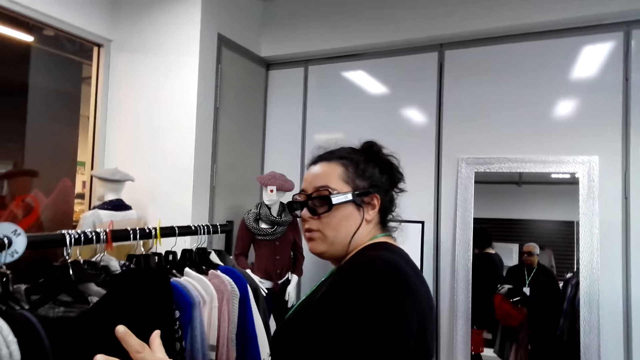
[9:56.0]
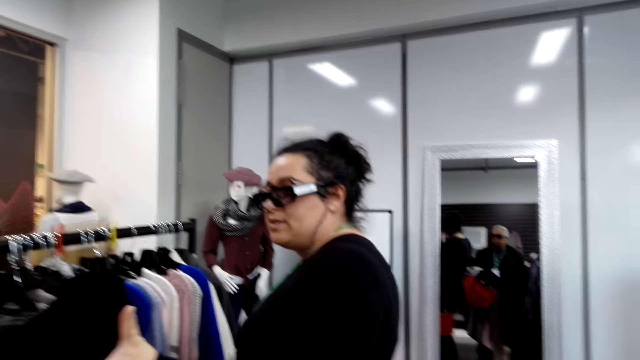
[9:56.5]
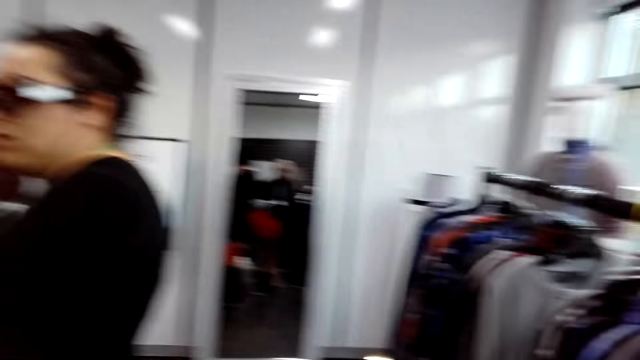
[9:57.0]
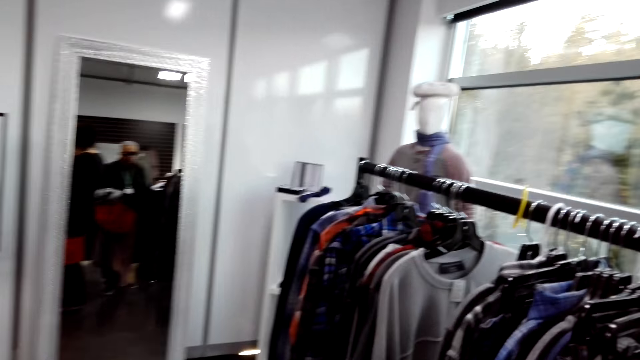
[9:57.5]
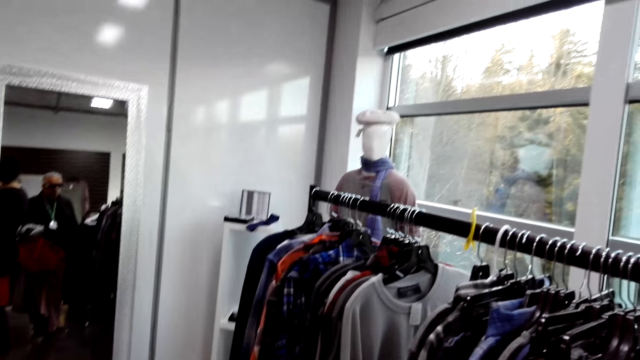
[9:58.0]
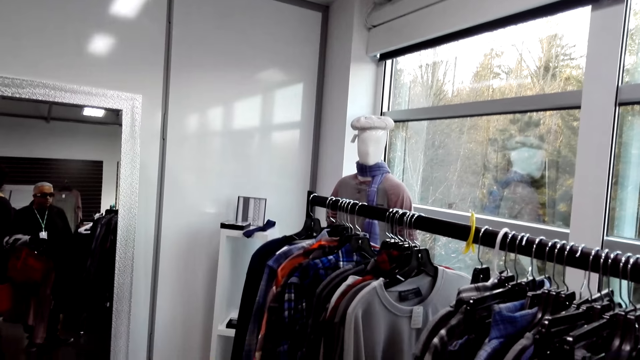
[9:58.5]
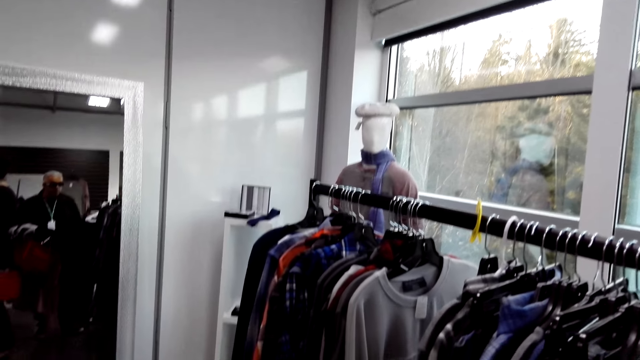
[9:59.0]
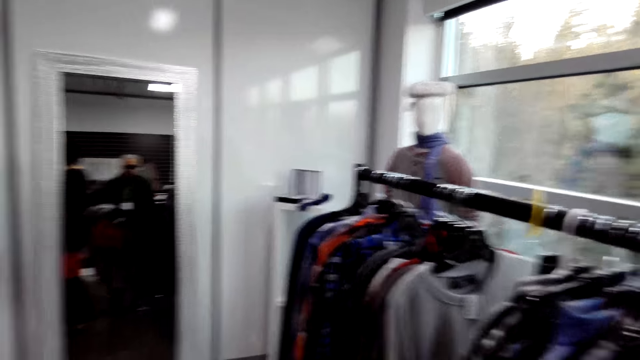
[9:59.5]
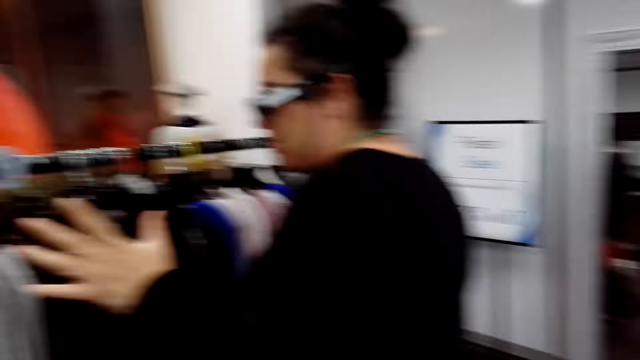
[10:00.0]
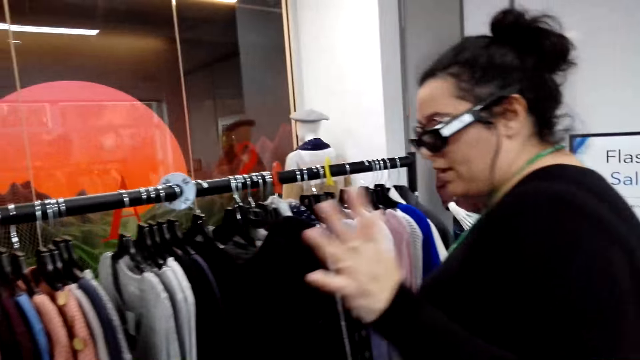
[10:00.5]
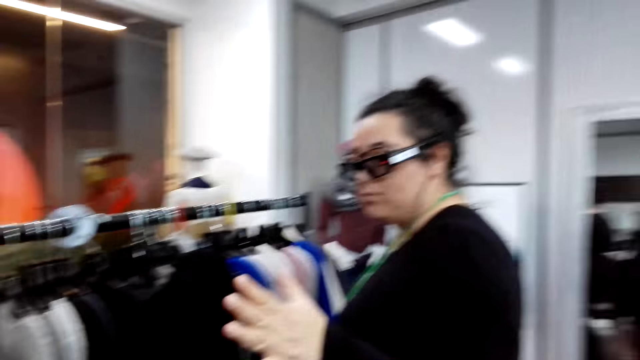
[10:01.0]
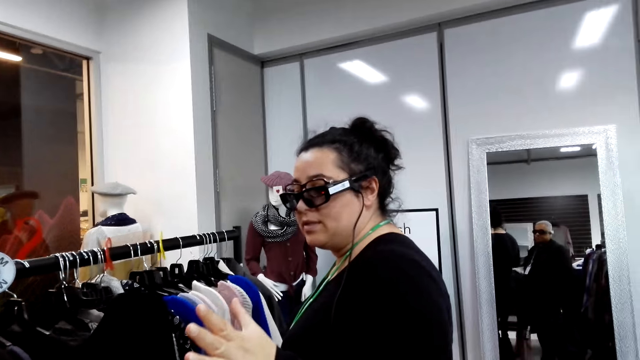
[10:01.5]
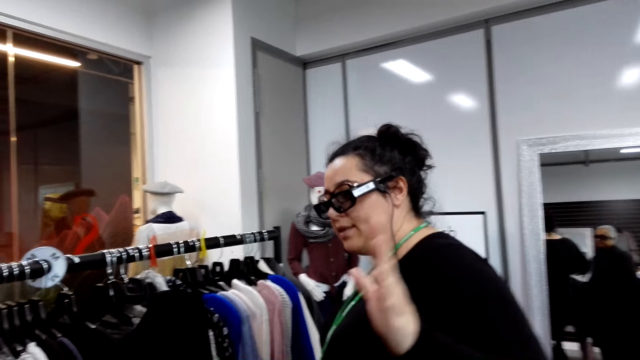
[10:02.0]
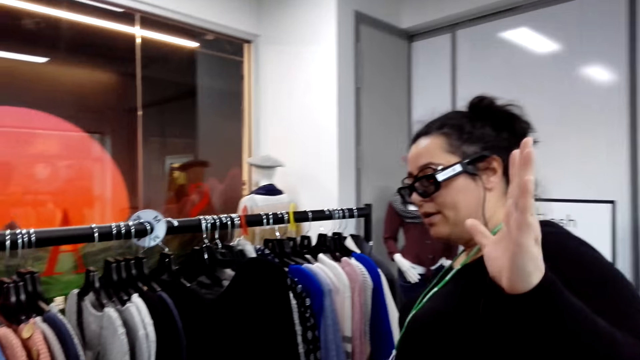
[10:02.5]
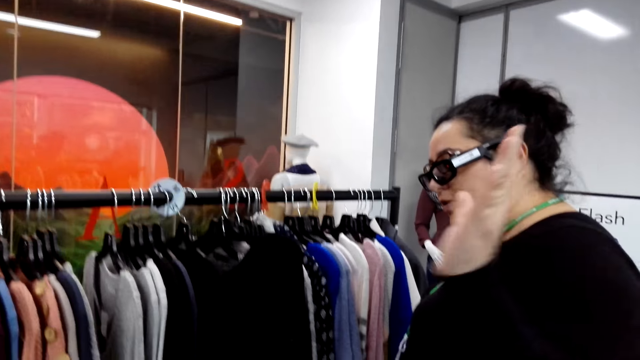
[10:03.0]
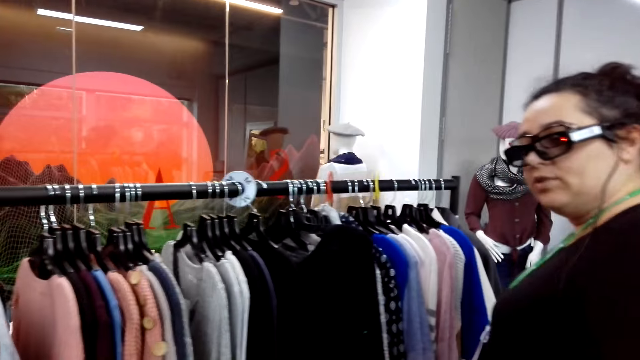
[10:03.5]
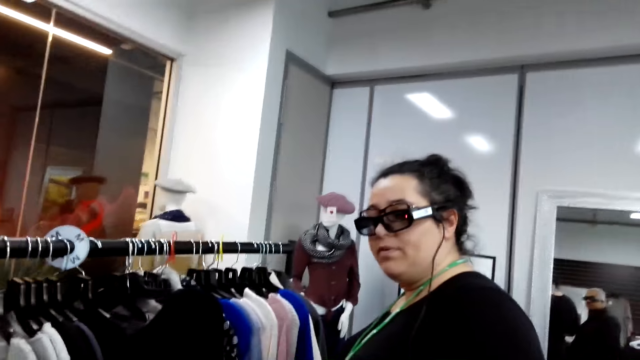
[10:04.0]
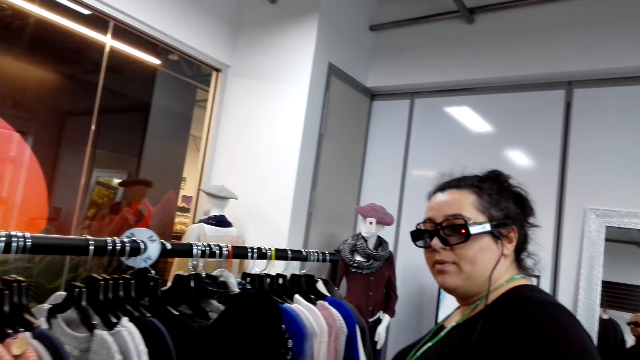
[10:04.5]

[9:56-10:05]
The camera wearer looks around the supermarket.

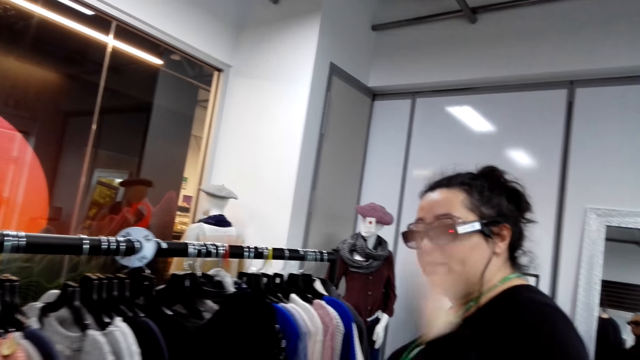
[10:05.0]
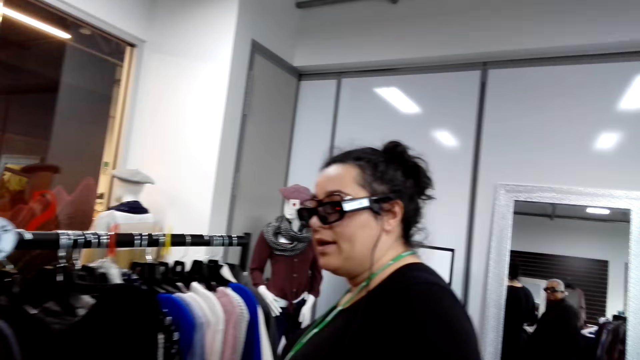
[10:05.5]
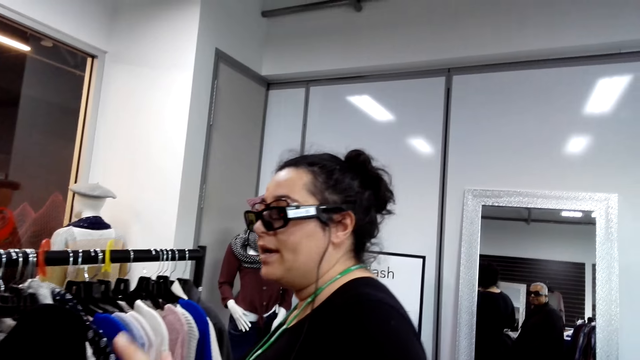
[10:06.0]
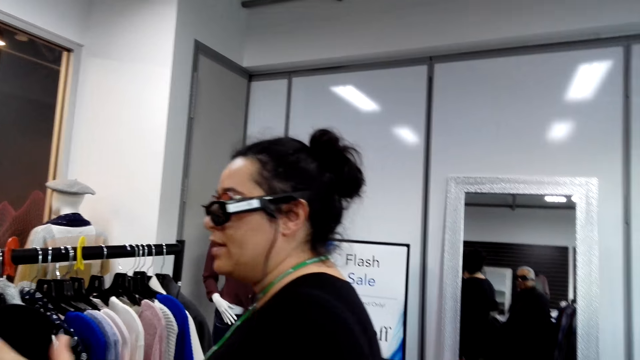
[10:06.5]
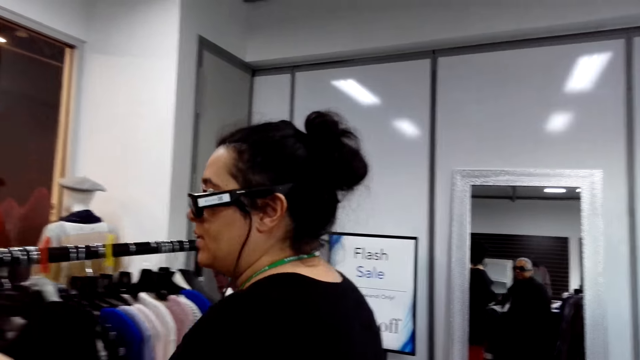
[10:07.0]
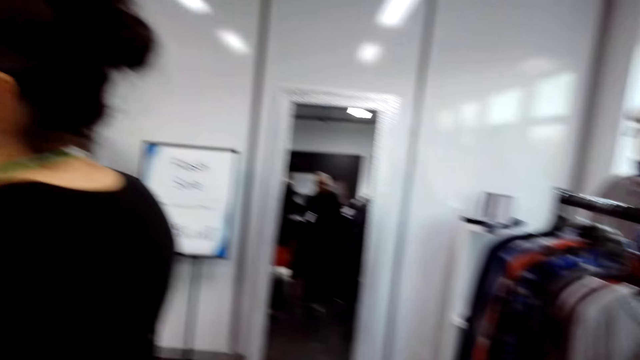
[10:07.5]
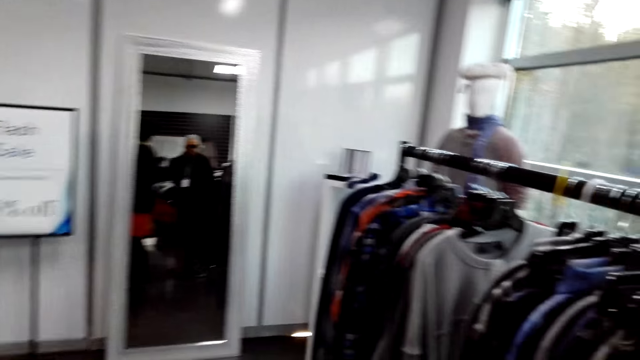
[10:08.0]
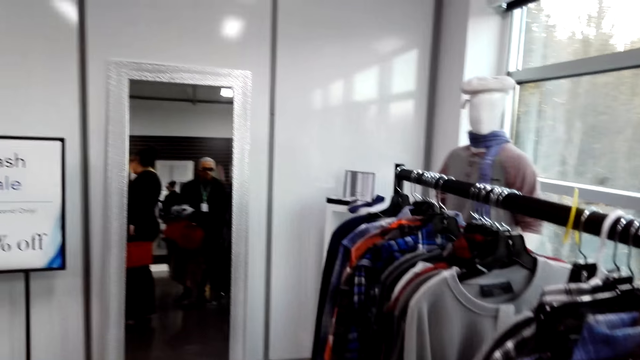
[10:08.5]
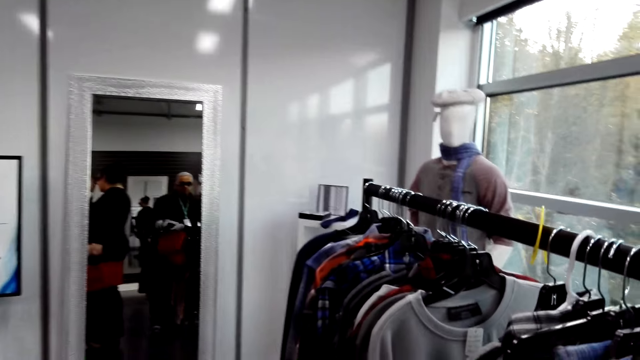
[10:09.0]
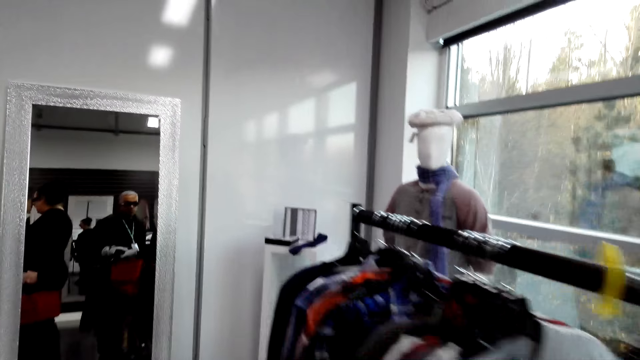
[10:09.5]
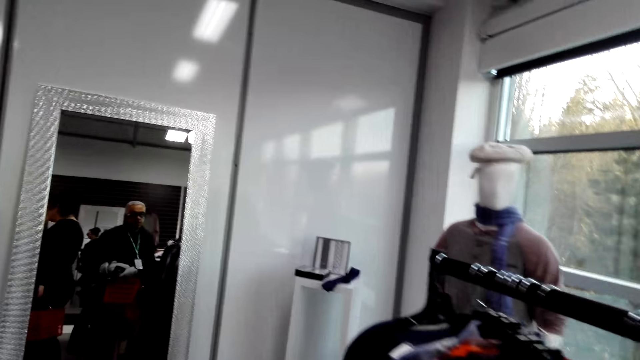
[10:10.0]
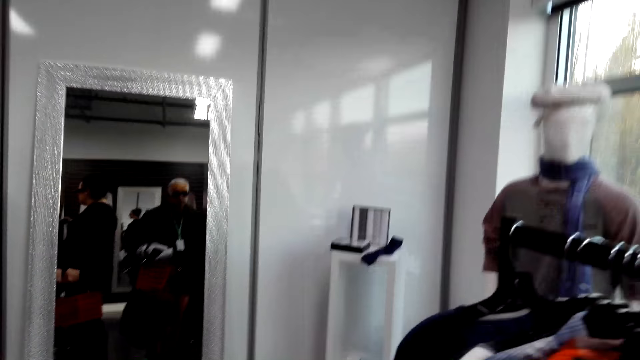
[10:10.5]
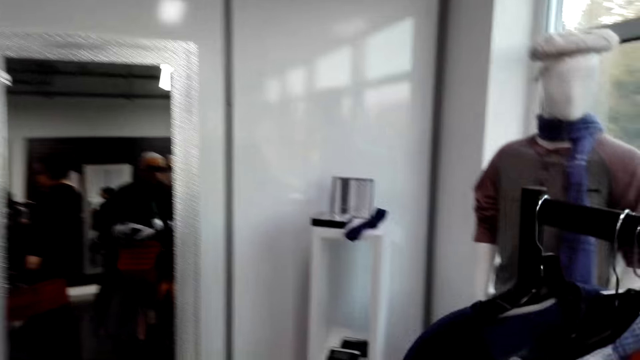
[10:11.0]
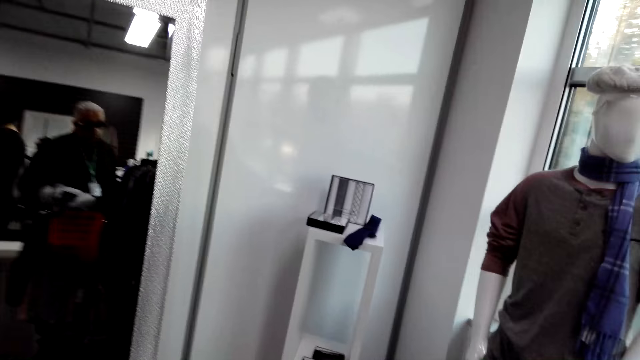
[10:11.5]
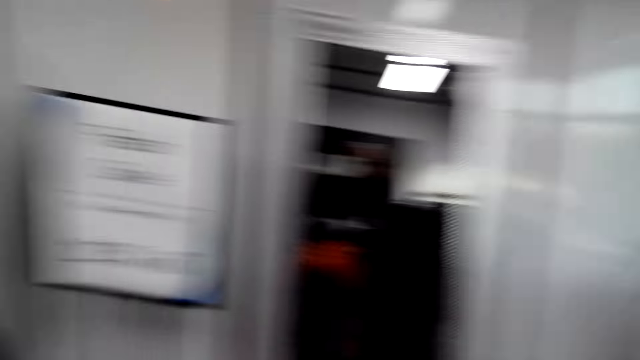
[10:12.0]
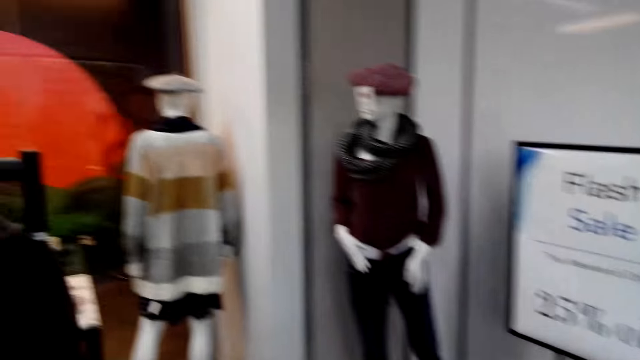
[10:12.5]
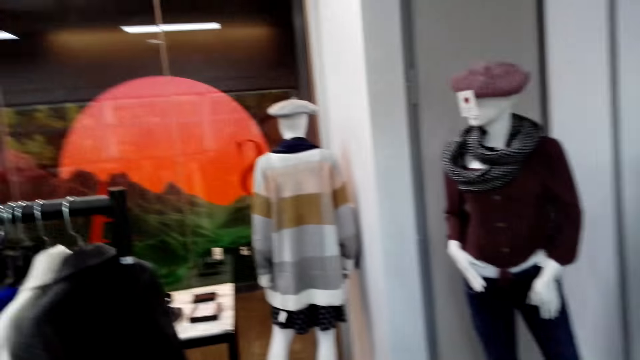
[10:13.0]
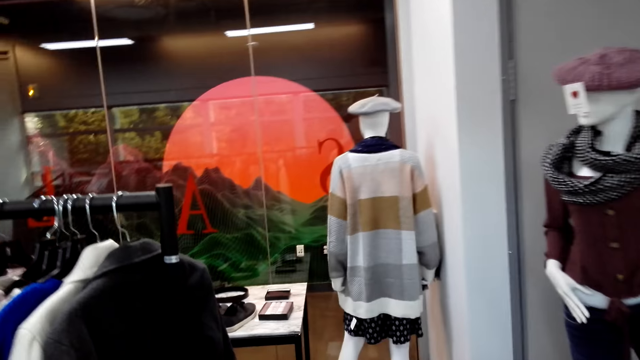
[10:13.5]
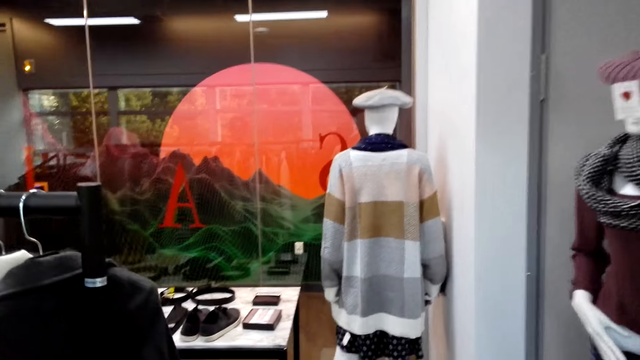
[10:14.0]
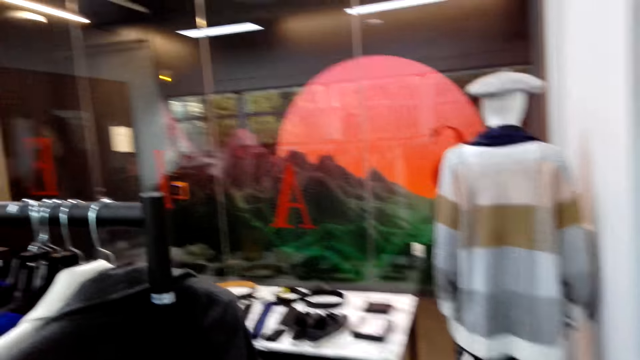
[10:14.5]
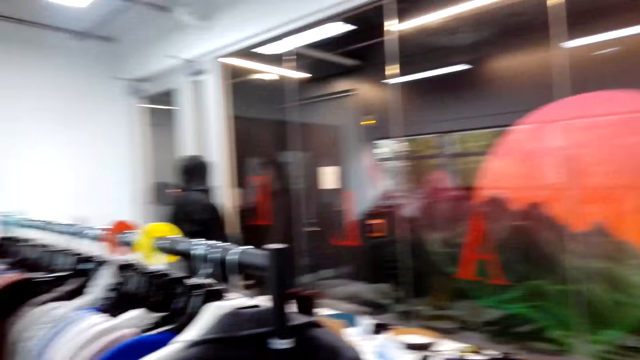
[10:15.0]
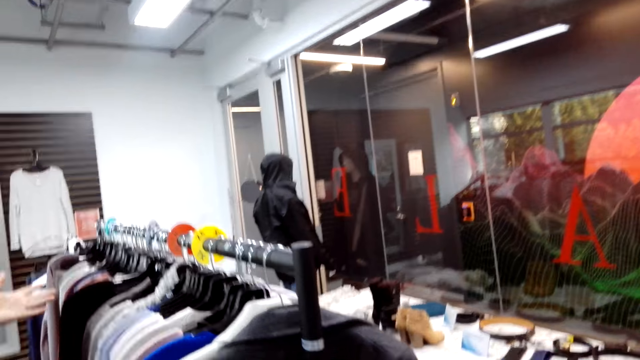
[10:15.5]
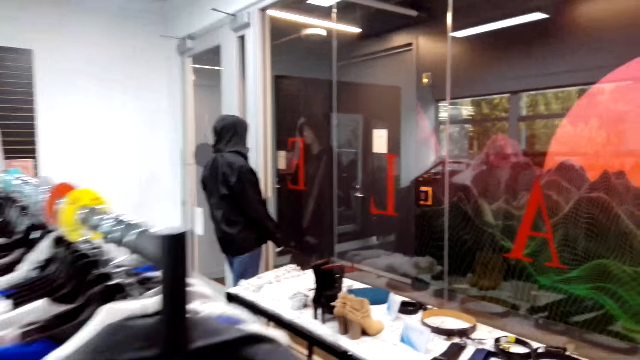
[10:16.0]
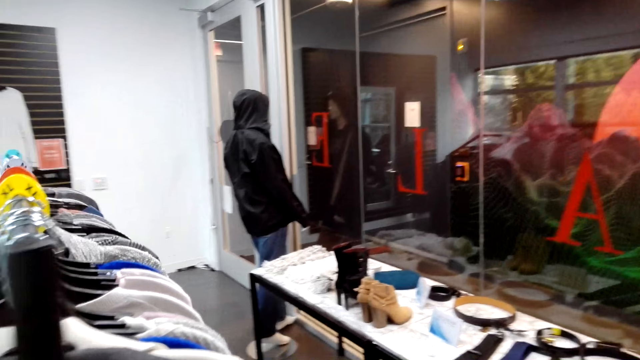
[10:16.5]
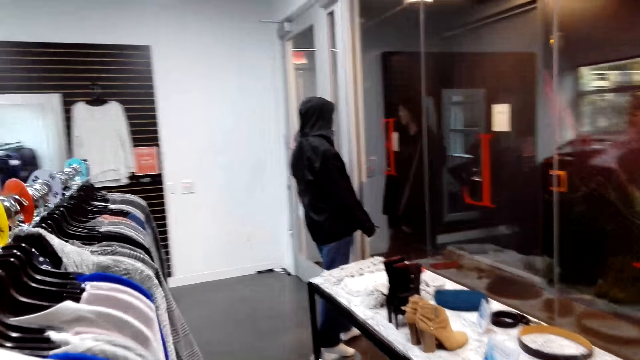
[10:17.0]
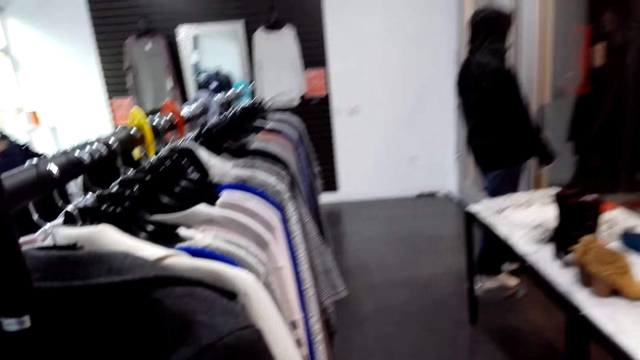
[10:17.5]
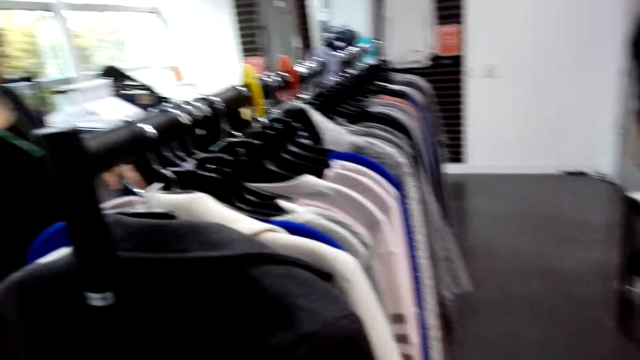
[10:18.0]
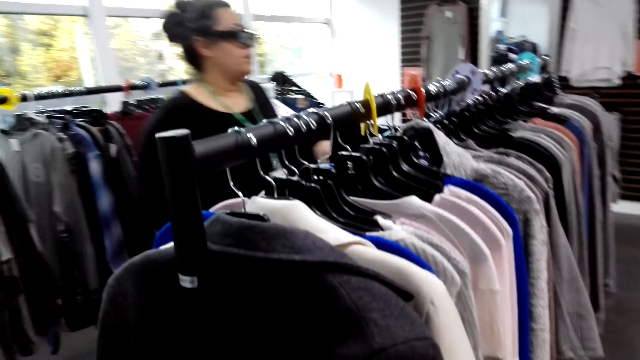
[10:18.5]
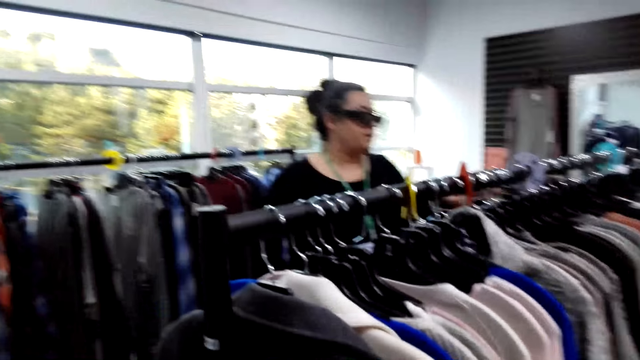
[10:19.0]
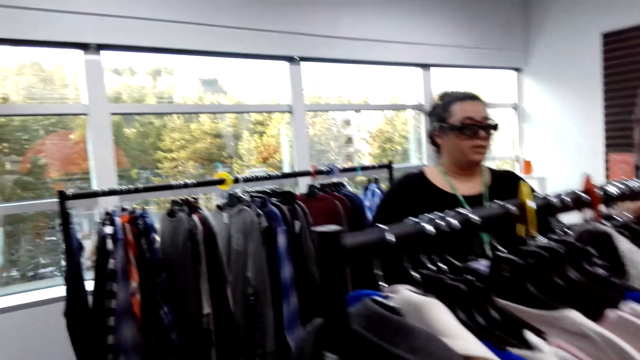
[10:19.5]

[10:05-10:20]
The camera wearer walks around the supermarket.
